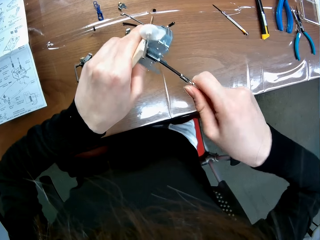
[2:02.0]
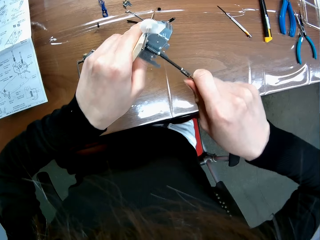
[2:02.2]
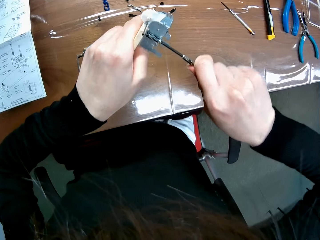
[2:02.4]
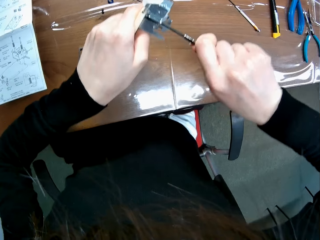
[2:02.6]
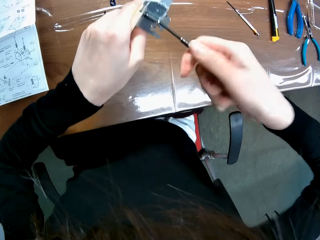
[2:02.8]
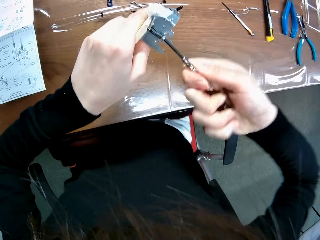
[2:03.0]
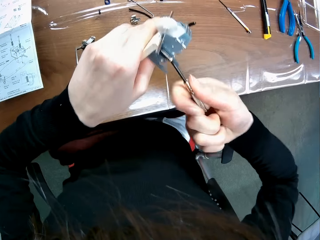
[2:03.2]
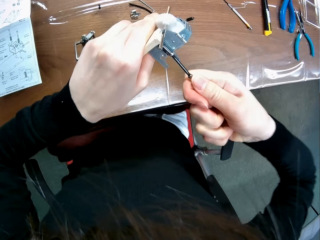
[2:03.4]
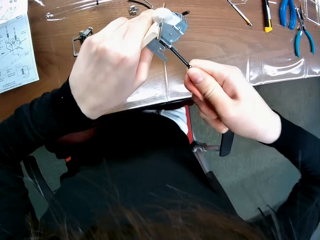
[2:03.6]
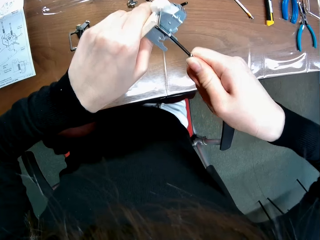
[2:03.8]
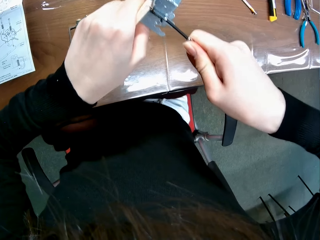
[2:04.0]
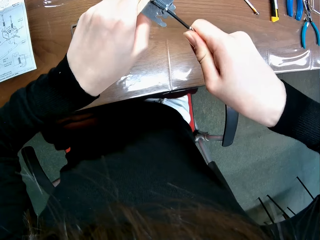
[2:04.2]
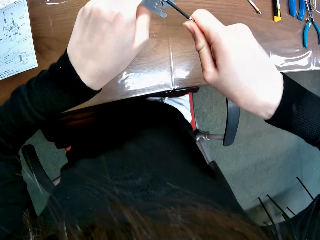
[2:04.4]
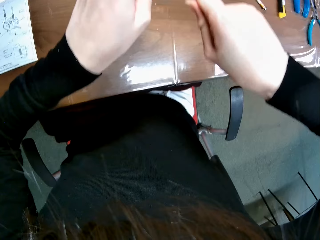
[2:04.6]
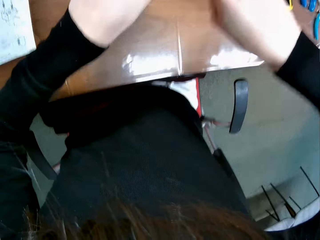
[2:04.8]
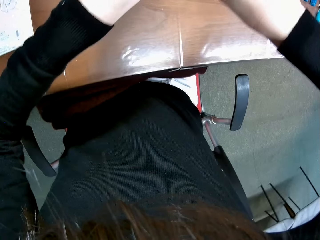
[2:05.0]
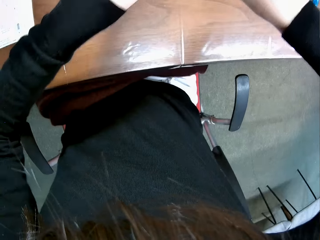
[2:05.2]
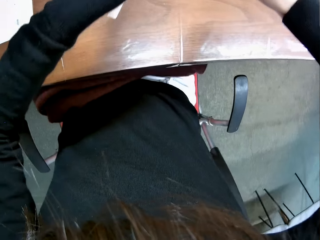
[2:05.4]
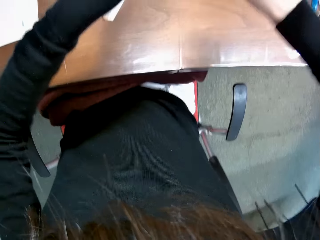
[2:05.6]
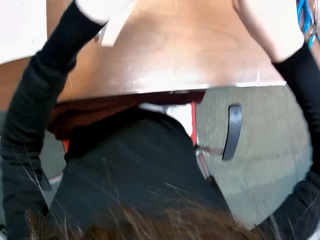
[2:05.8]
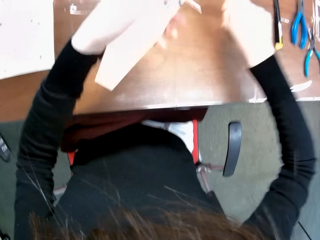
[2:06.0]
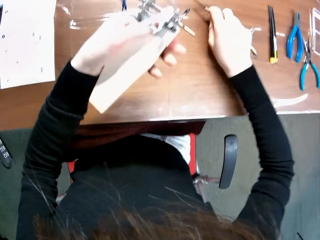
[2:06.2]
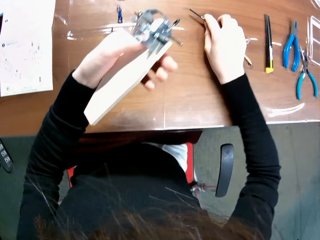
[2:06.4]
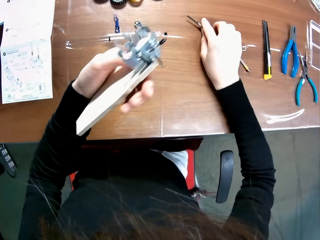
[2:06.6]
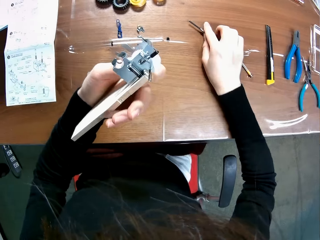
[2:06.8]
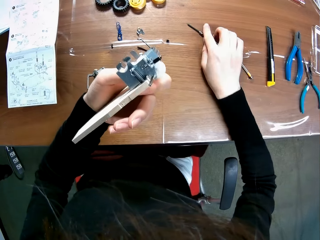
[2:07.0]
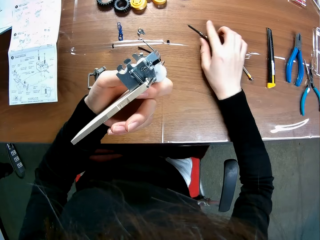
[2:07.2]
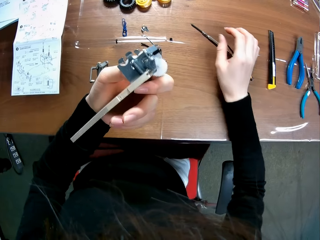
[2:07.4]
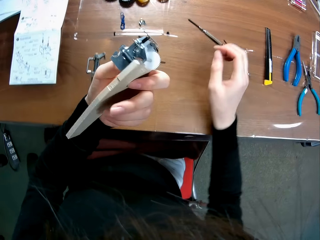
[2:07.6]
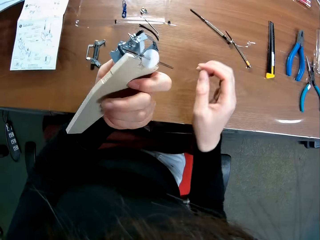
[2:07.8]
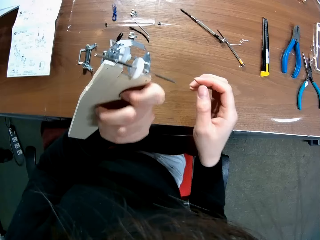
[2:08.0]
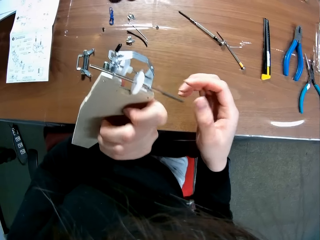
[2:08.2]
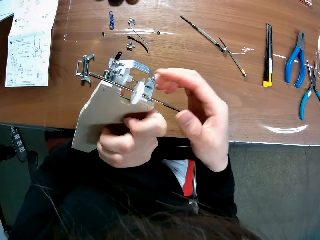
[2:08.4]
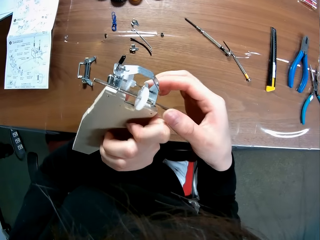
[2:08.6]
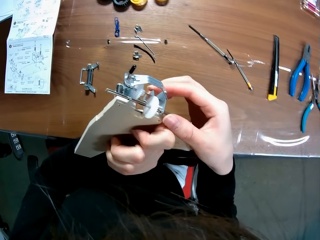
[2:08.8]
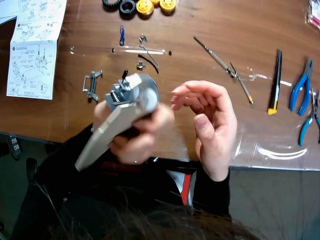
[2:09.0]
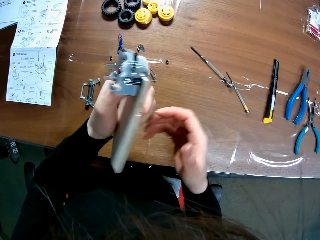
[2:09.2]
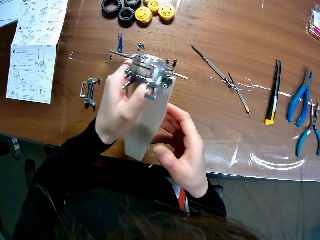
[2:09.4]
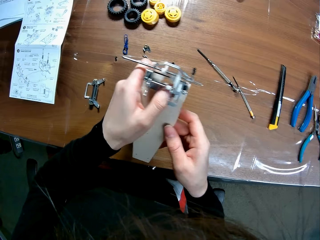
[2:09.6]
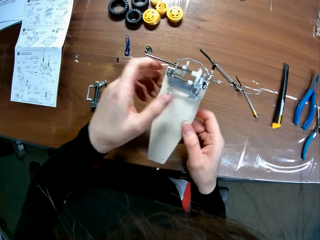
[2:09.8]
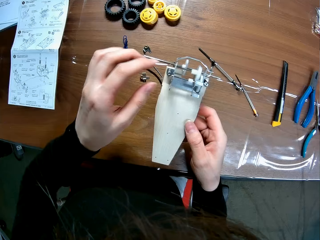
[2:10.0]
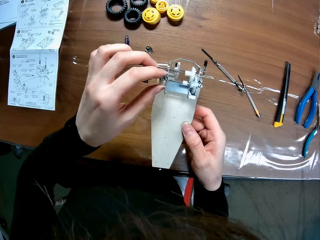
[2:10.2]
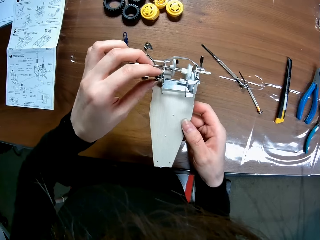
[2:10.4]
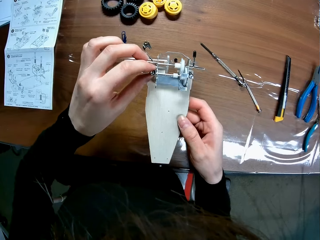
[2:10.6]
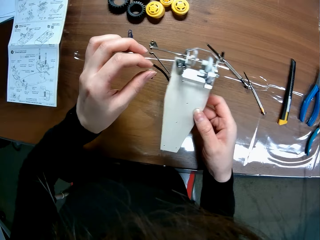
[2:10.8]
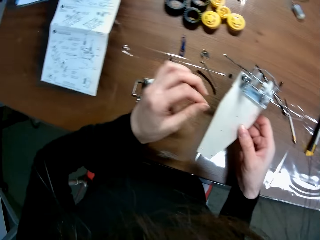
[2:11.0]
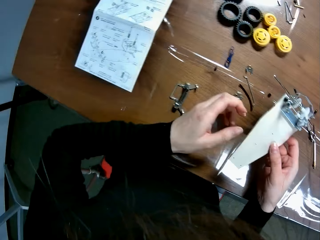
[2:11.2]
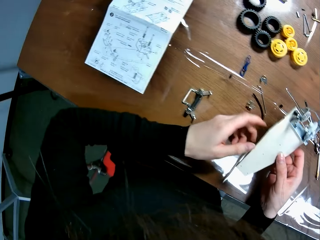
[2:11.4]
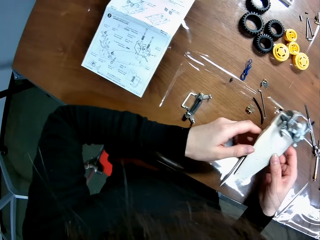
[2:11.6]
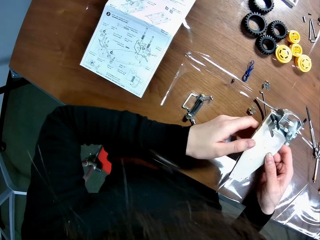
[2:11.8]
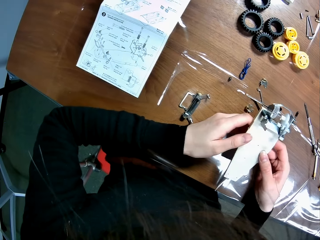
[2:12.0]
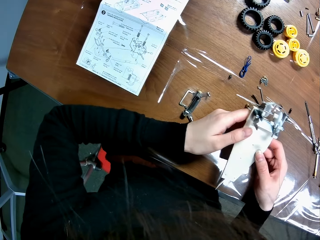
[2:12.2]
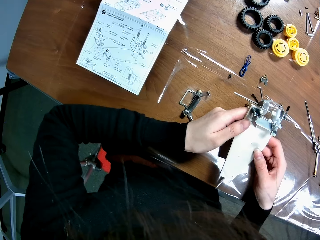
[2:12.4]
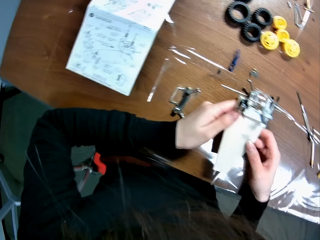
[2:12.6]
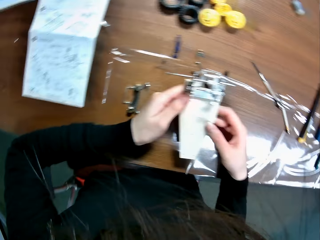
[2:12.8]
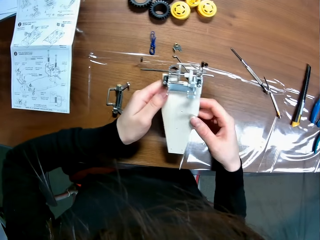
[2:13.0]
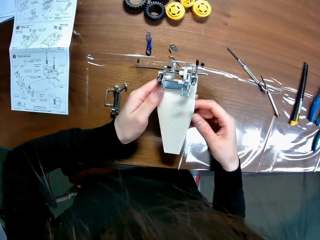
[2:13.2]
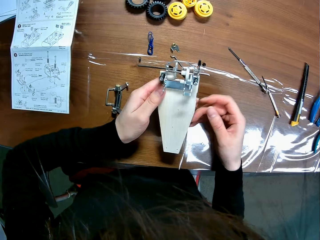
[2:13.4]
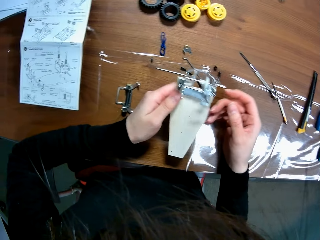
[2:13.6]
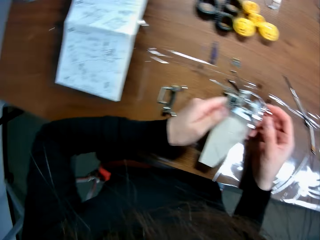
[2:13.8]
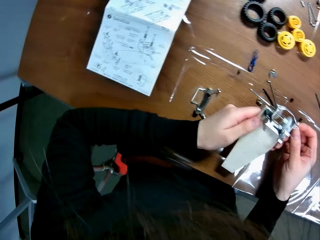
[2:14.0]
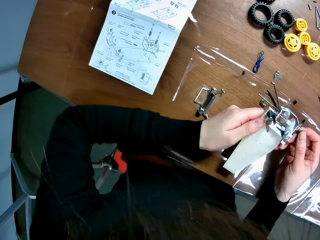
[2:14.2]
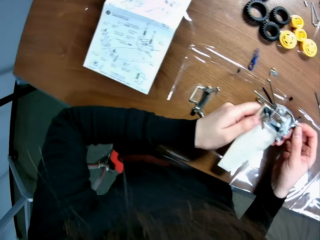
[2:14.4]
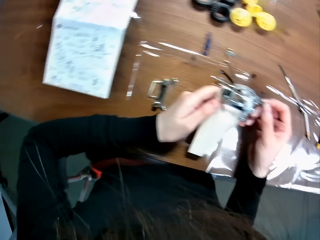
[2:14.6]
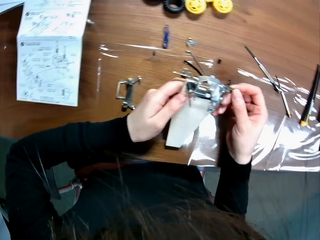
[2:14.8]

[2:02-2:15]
The camera wearer tightens another bolt on the mechanical model. They drop the screwdriver on the table. They look at the buggy toy chassis.

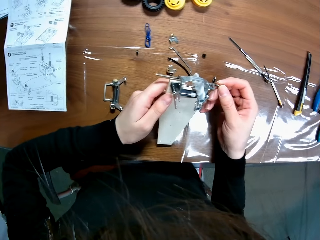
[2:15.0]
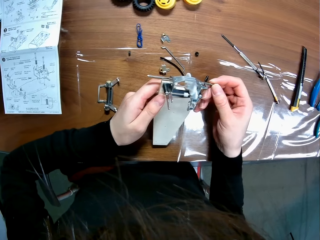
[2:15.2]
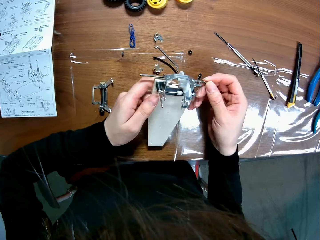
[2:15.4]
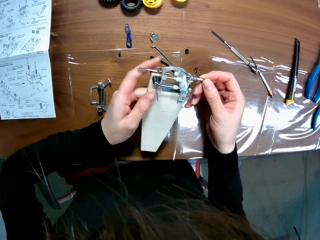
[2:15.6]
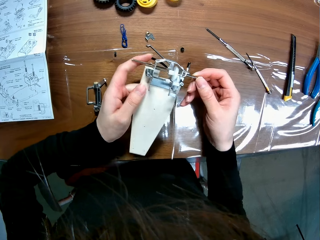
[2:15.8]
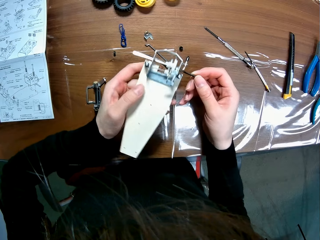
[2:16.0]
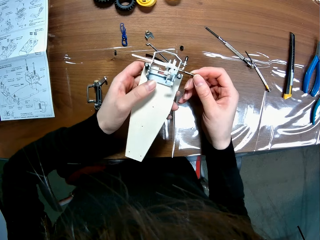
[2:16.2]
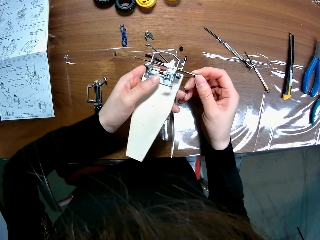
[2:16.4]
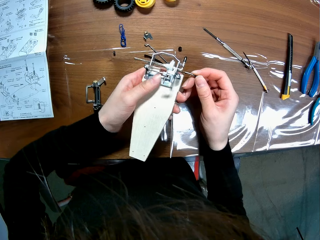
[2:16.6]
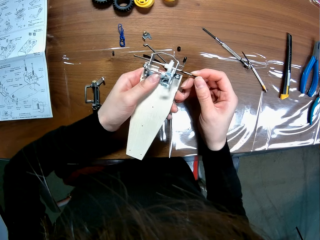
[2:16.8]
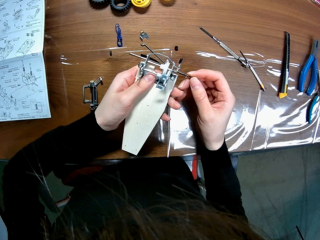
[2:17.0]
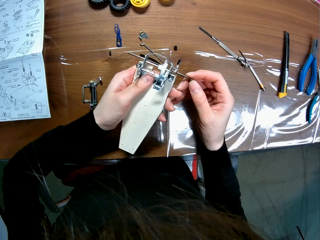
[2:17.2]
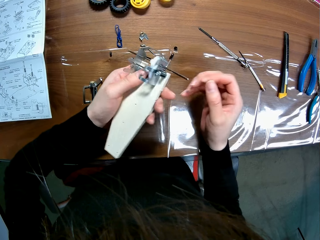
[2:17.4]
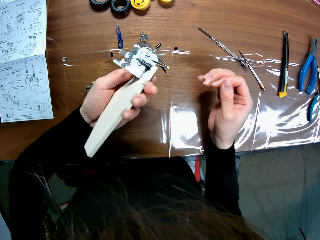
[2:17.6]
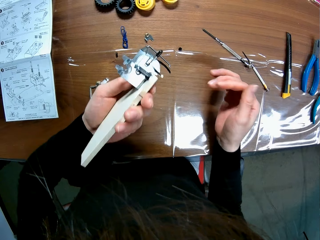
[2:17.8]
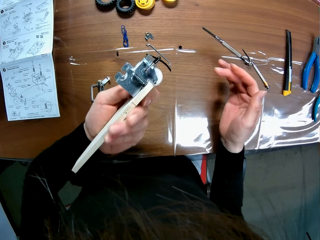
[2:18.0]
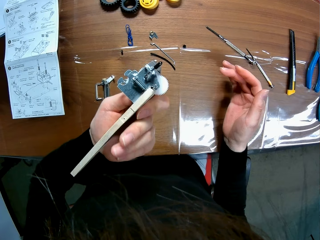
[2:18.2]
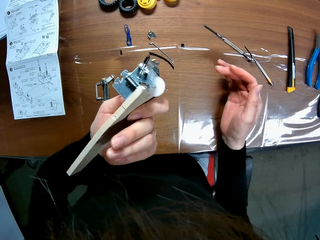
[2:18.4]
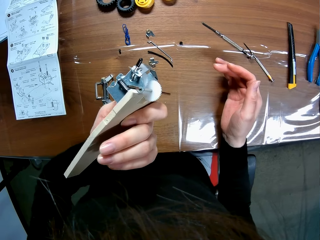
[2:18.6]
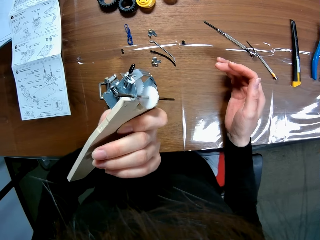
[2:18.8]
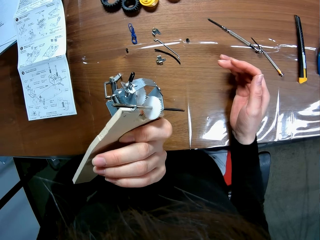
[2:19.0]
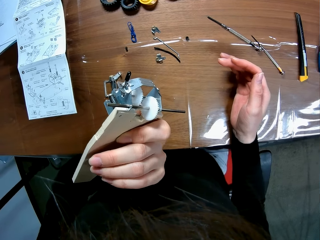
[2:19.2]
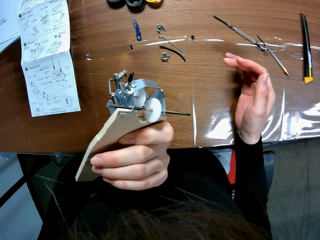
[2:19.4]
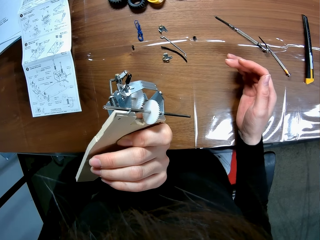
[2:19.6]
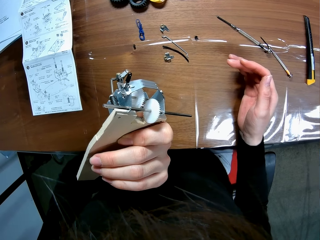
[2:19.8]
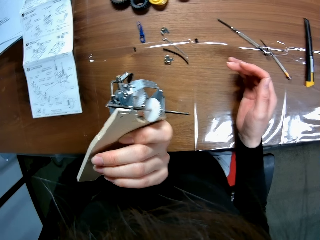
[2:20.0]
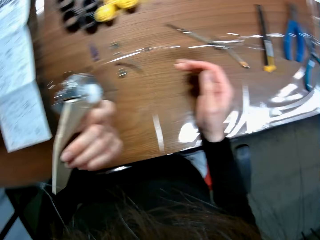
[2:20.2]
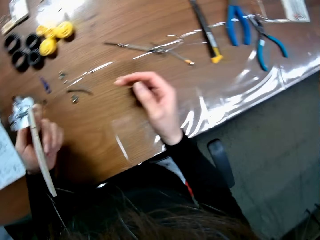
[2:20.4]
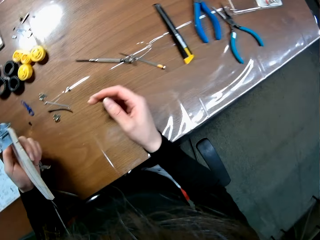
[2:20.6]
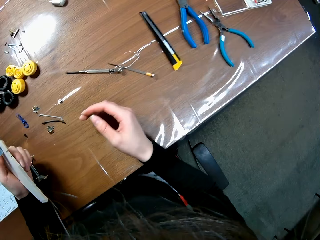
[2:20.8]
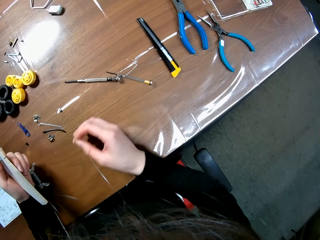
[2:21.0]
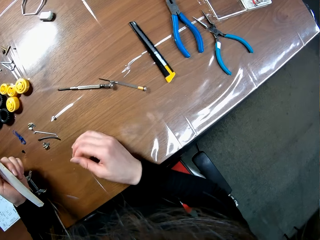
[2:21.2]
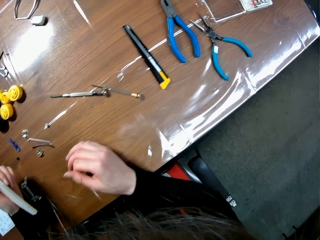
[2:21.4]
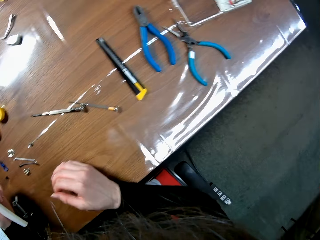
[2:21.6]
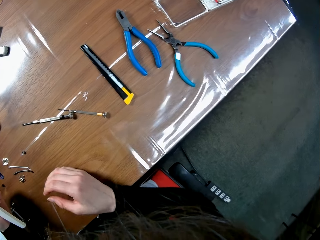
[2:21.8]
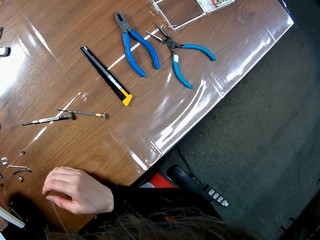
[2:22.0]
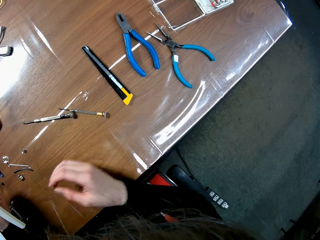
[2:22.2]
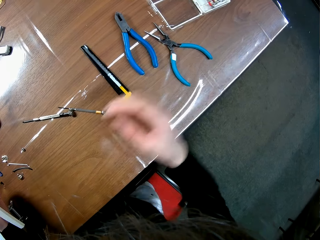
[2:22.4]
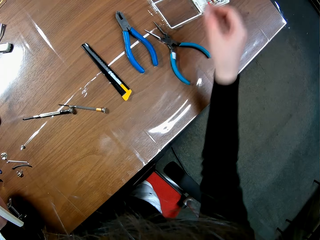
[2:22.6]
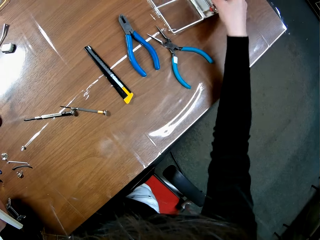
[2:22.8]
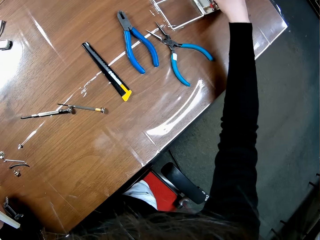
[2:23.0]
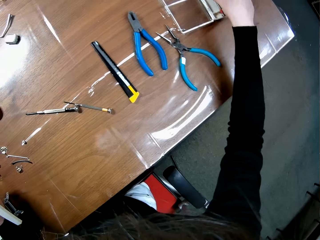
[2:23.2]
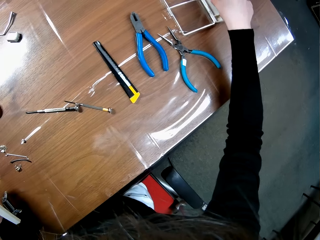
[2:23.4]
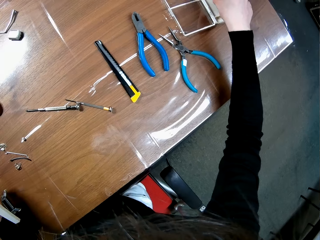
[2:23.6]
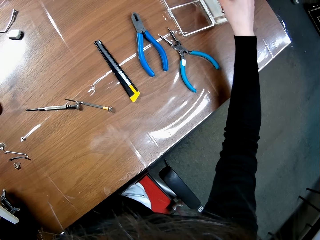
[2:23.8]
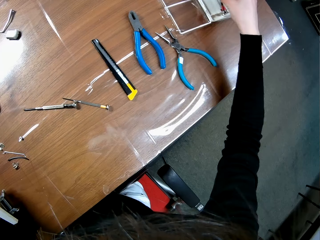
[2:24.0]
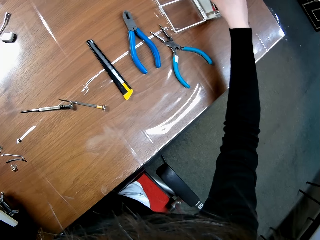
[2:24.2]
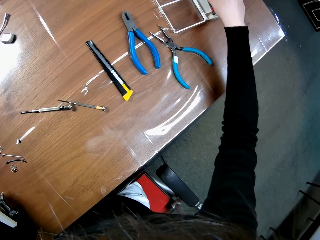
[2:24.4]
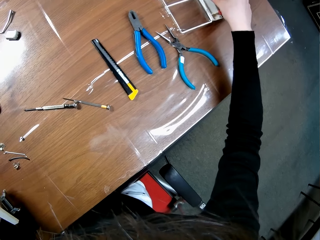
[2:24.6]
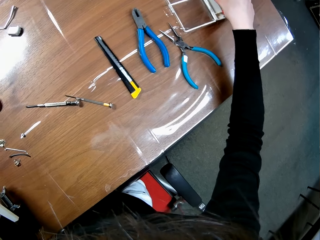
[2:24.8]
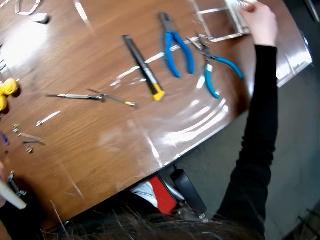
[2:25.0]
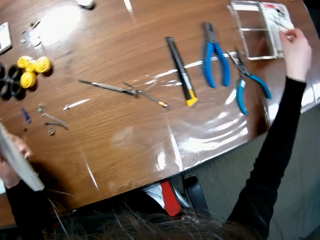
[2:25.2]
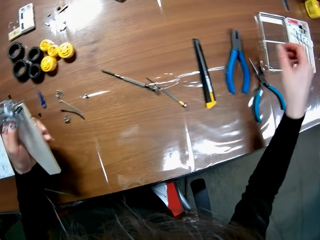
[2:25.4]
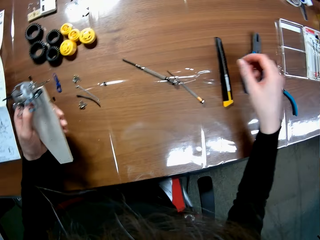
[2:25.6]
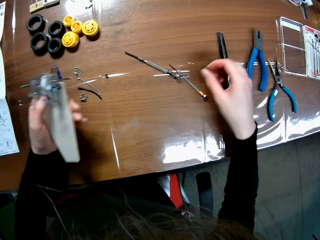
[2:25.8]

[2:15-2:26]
The camera wearer picks up something.
